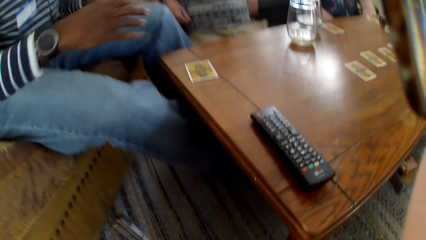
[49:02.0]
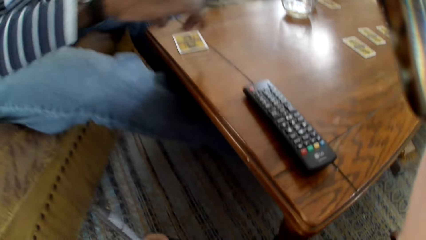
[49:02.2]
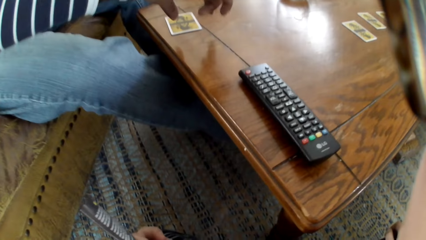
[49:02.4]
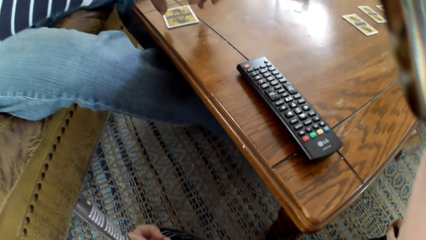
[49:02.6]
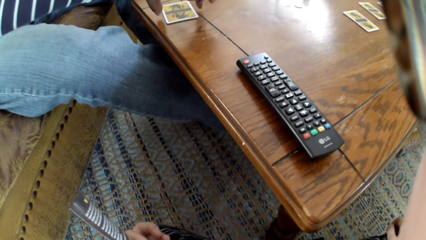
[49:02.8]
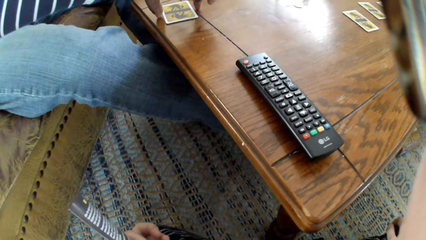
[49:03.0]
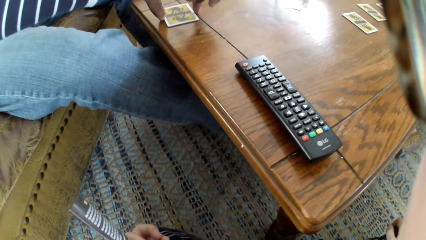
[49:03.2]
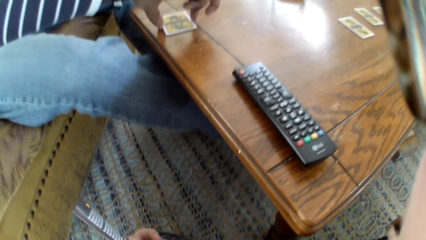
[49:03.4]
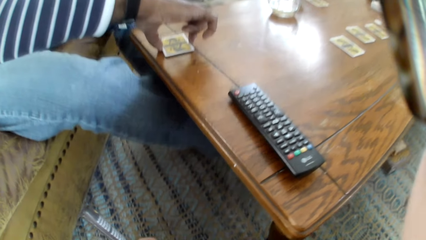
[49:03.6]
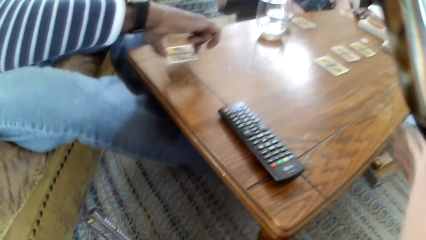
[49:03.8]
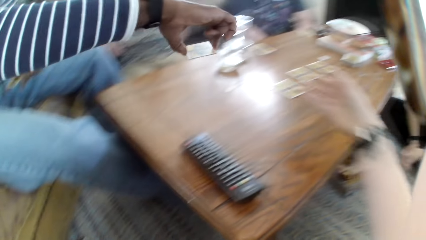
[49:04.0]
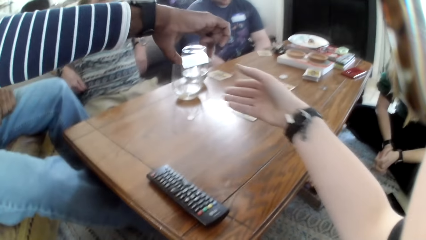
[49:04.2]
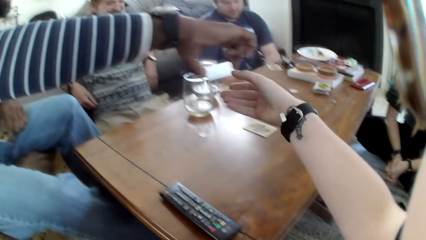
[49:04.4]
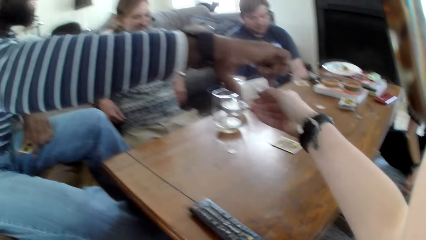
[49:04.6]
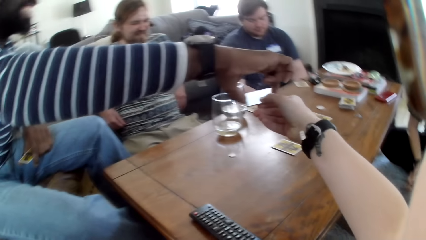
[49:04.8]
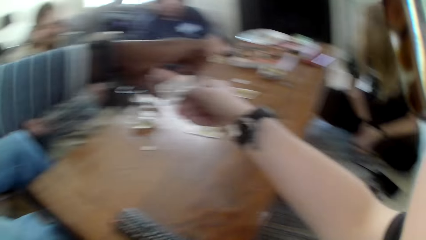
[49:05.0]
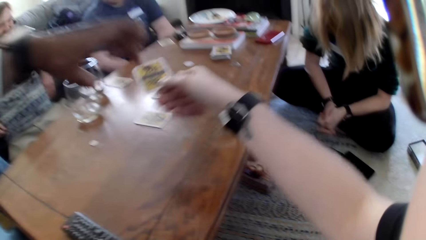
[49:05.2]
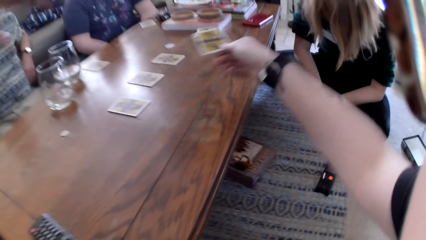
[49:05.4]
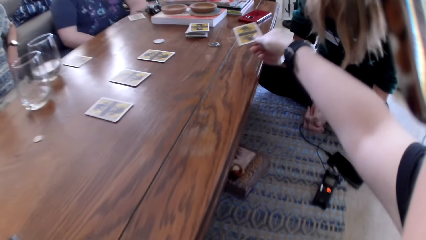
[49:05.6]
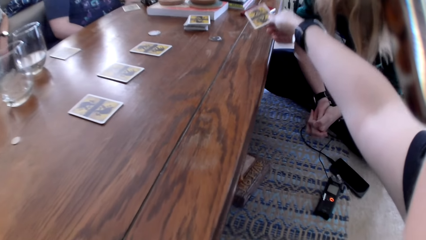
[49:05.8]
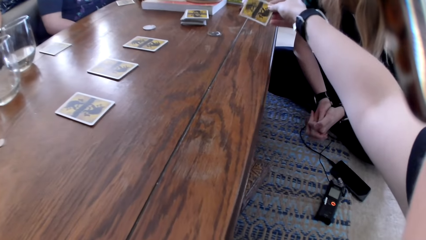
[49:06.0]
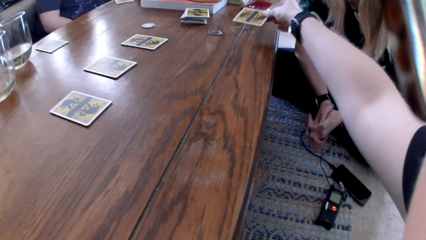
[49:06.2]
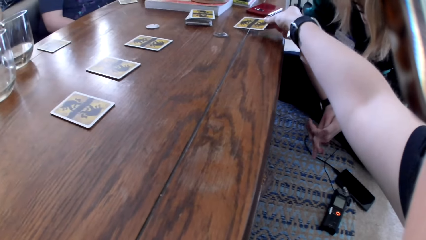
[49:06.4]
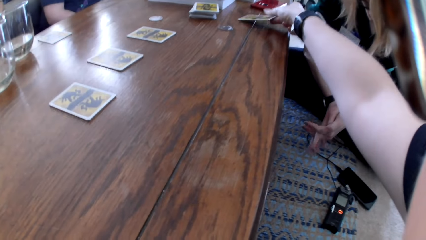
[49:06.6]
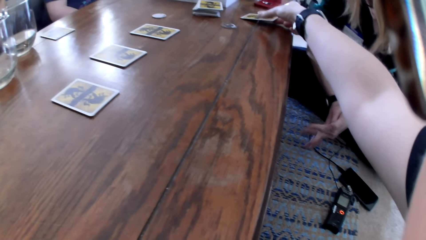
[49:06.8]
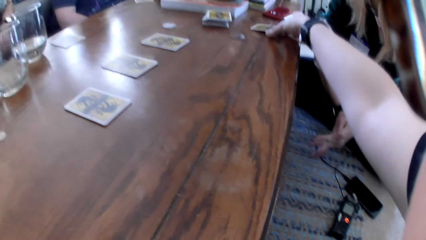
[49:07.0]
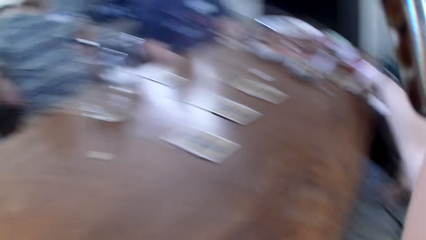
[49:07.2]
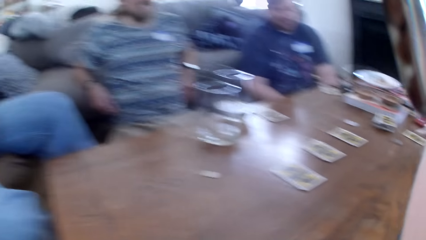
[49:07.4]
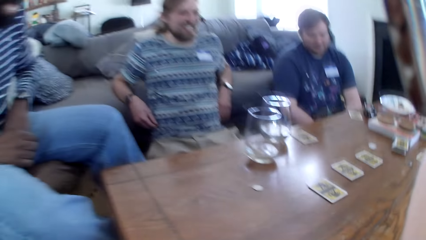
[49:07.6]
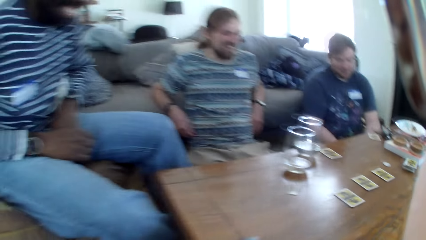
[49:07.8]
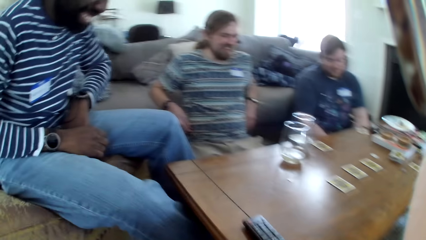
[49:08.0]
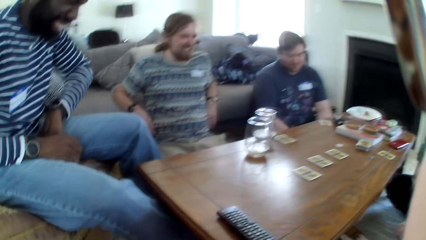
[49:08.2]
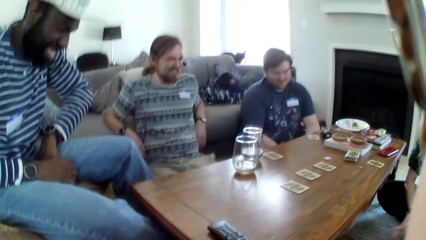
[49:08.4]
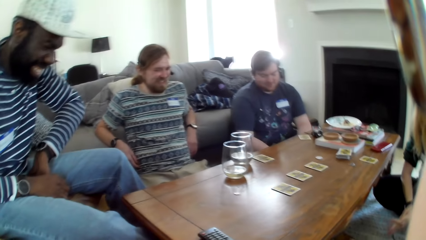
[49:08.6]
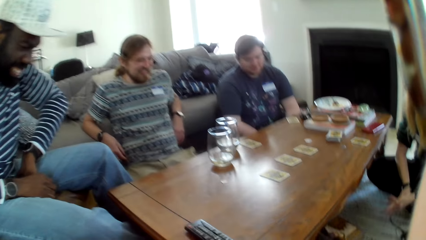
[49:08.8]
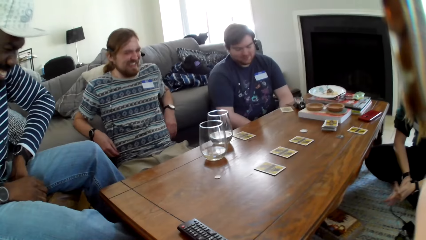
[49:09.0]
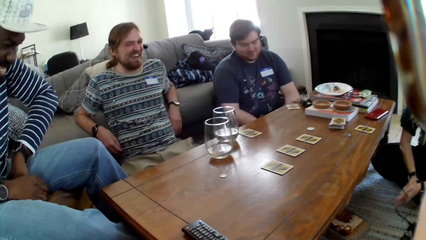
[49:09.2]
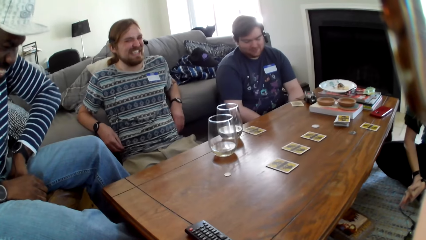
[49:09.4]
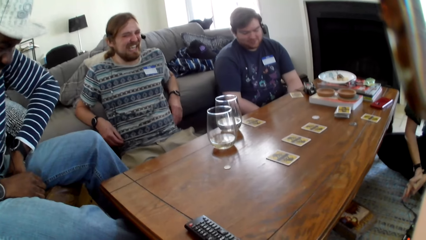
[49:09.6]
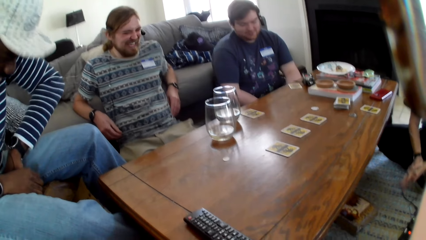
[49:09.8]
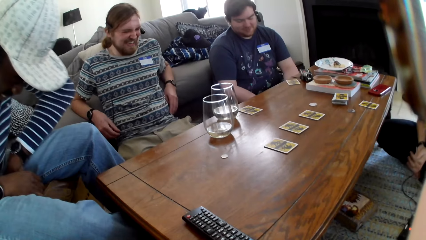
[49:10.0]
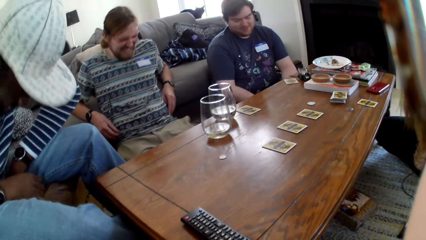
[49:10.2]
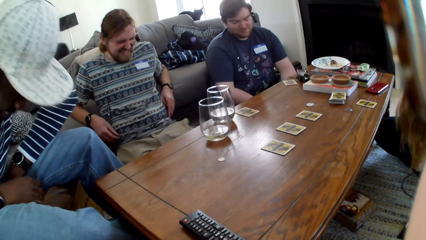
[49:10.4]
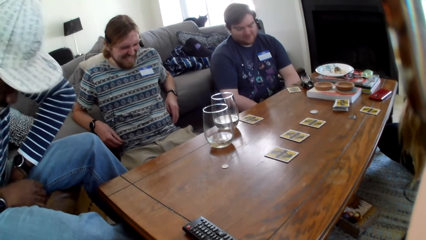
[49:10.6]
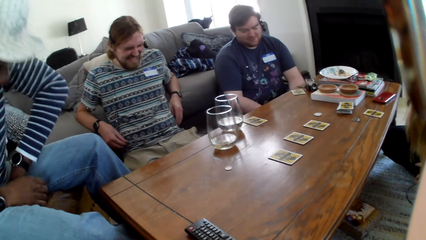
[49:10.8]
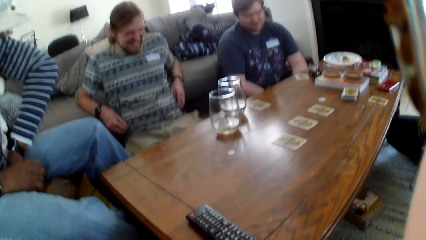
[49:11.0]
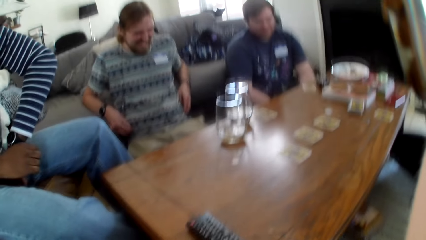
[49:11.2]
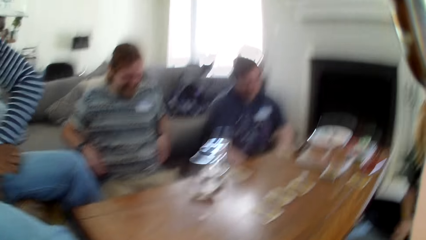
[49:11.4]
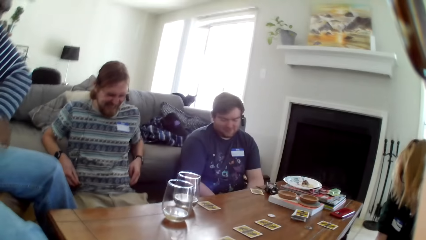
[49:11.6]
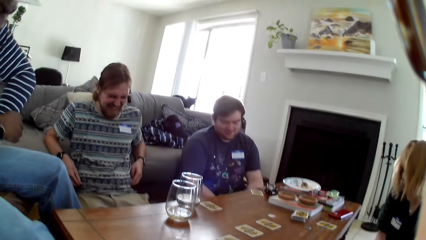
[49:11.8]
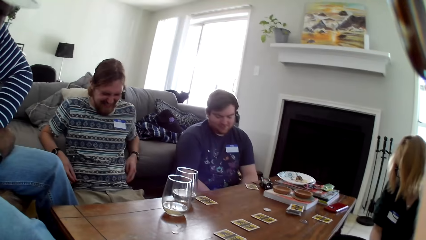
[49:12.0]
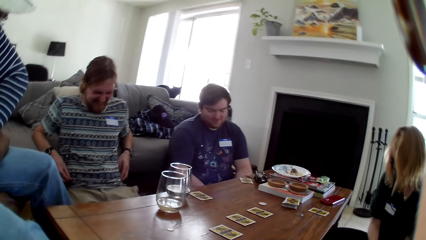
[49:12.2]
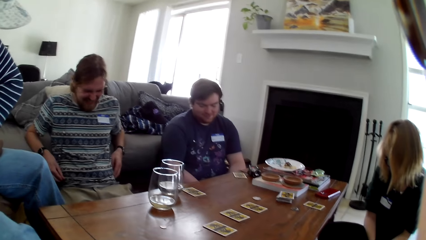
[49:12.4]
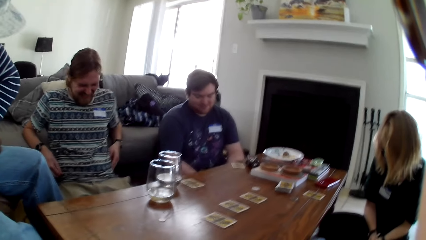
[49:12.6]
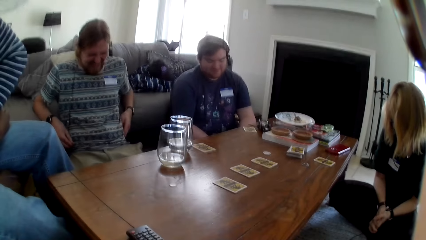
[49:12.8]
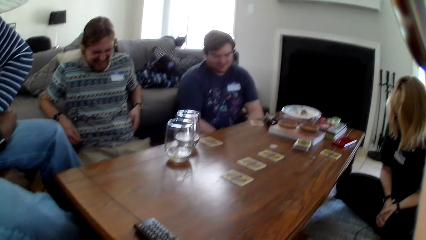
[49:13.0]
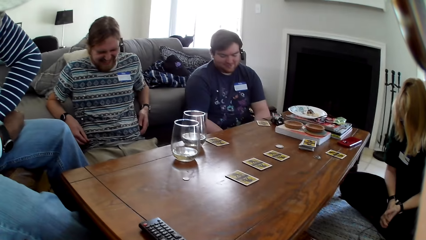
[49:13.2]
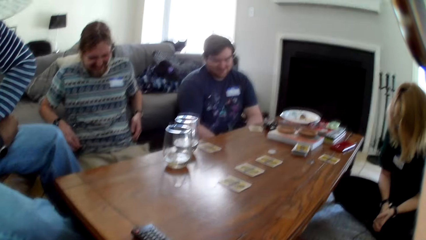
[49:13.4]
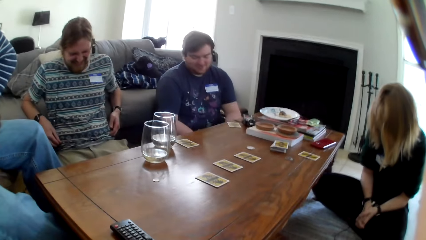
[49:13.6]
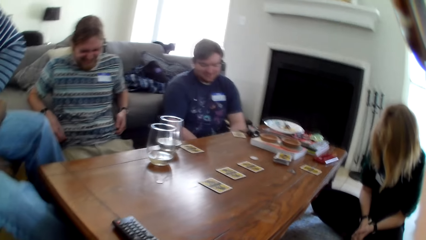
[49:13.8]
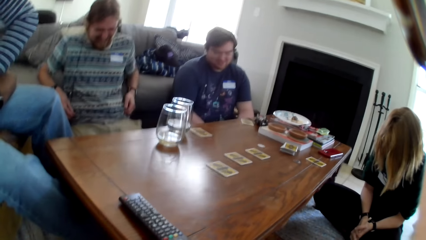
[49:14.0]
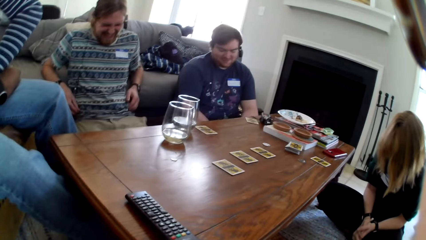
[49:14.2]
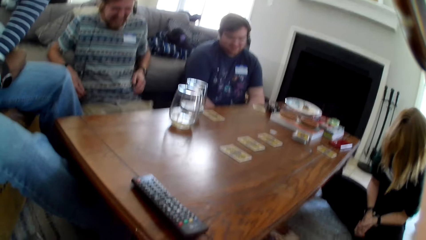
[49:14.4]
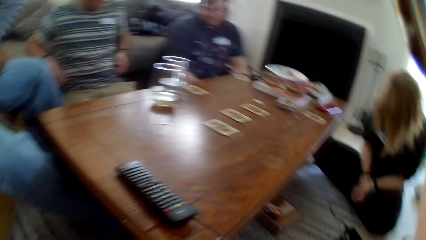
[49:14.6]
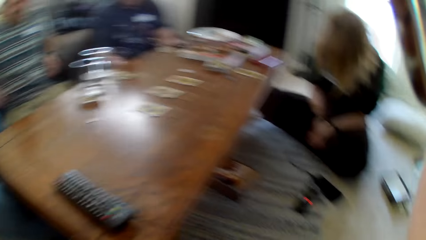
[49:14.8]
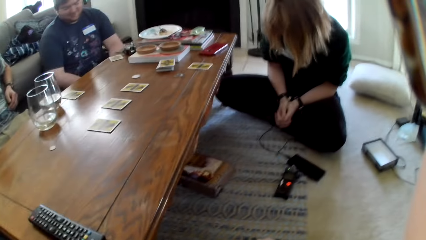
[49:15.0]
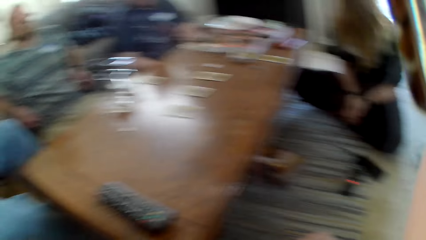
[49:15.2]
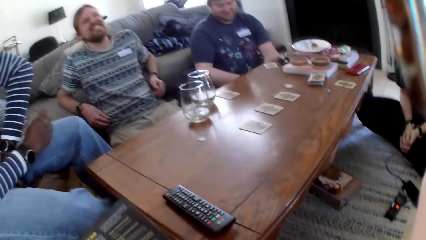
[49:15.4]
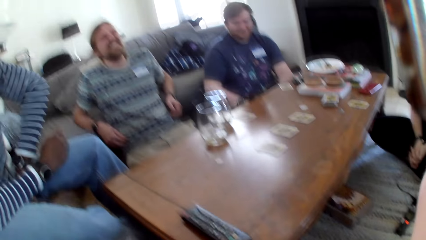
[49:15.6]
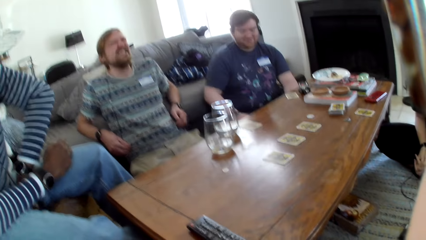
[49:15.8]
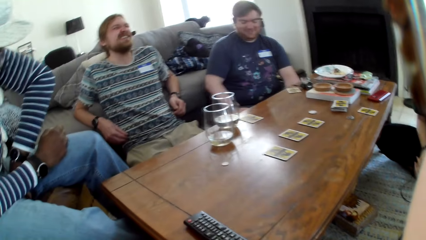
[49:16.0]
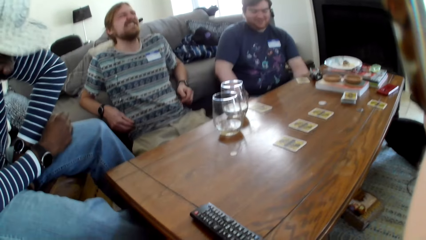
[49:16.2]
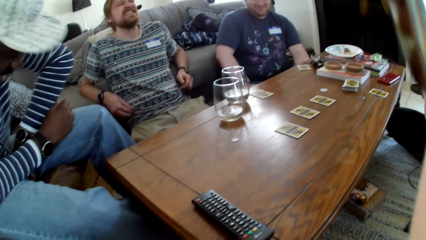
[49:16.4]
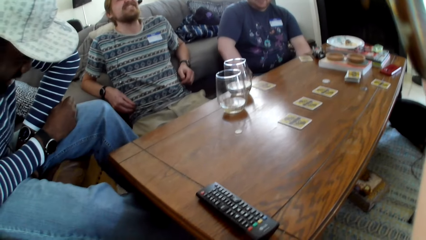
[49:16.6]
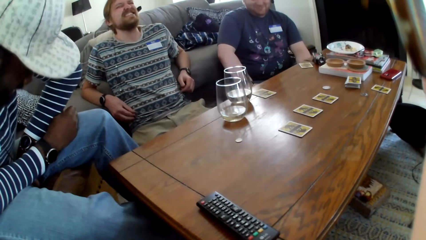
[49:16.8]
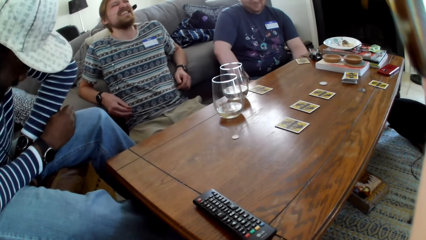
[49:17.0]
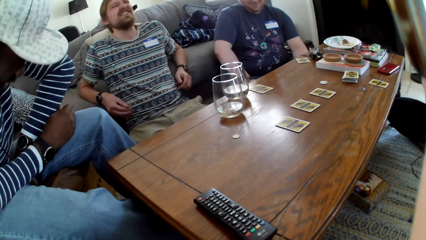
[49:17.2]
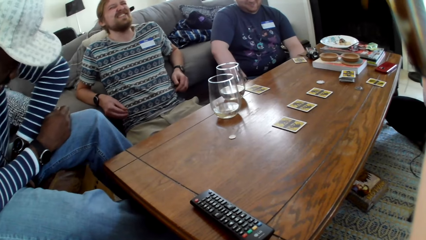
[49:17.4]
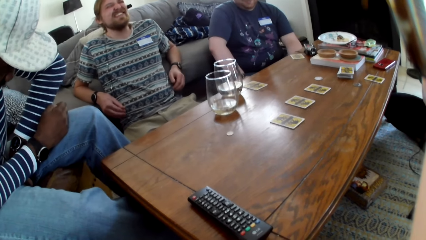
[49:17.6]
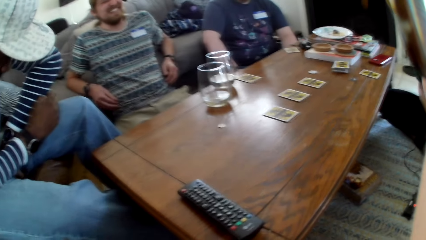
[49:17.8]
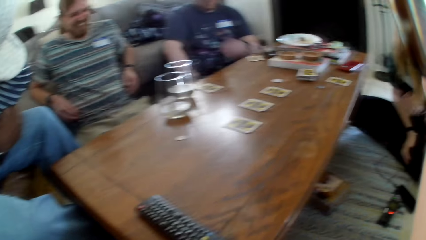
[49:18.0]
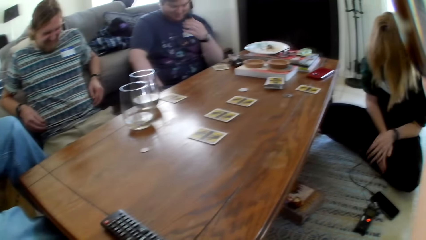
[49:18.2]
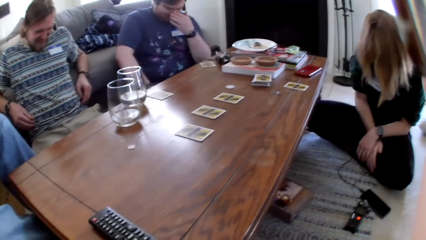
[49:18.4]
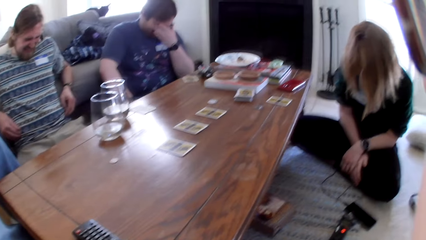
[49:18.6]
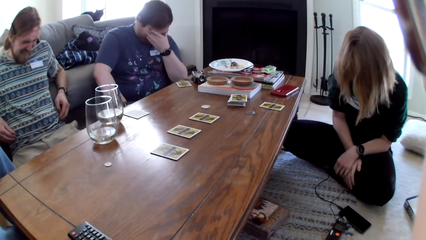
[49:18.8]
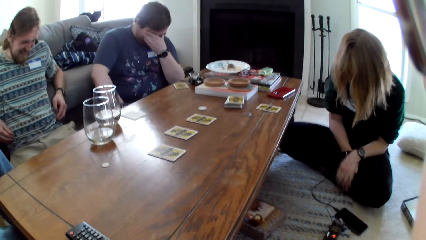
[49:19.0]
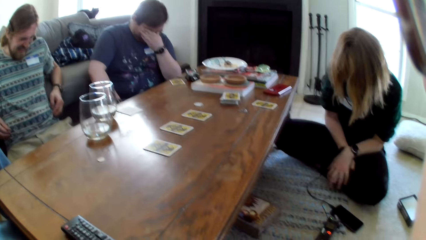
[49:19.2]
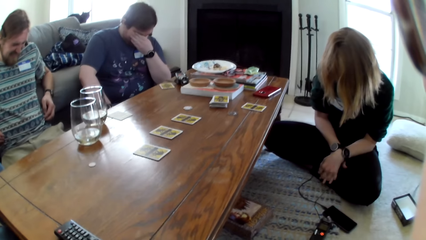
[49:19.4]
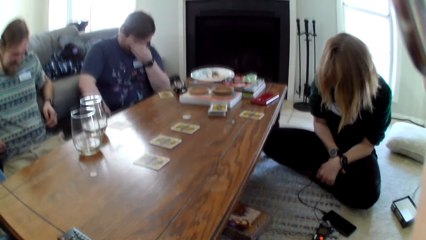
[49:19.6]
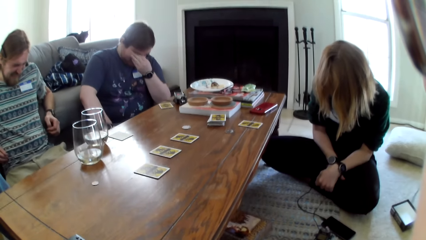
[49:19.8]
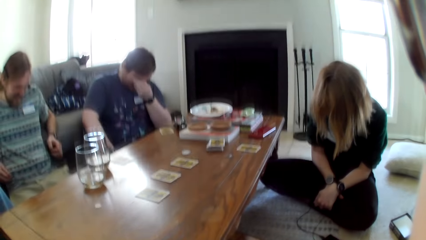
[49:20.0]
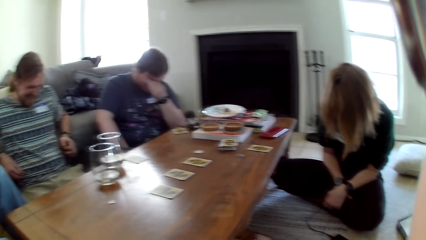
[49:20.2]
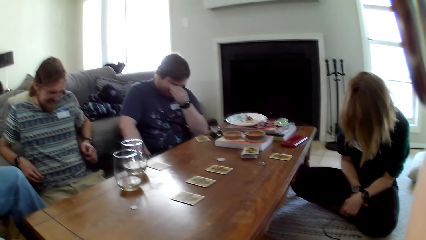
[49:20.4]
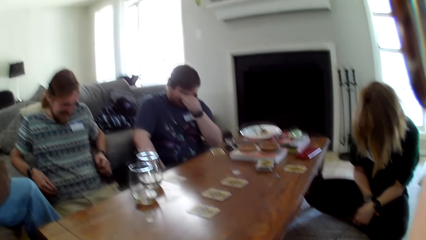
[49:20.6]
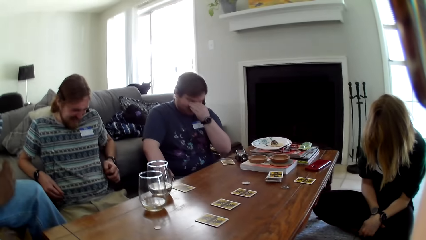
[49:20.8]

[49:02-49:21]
The man holds the card, picks up his card from the table and lifts the card. The man gives the camera wearer the card. The camera wearer takes the card from the man. They put the card on the table.
